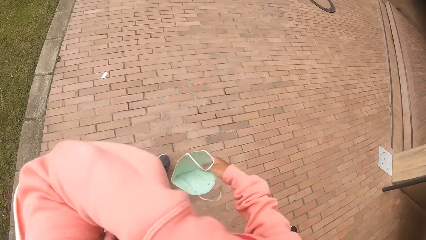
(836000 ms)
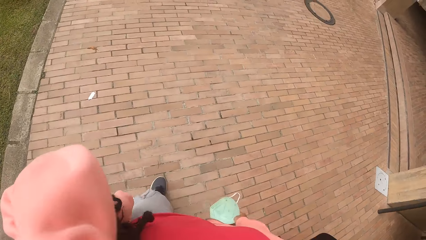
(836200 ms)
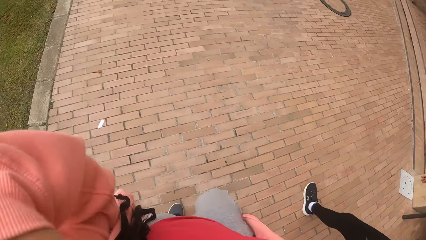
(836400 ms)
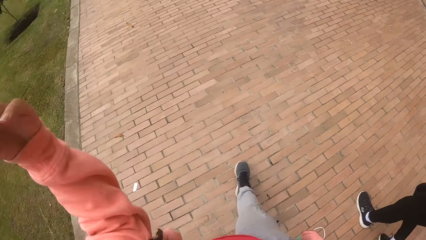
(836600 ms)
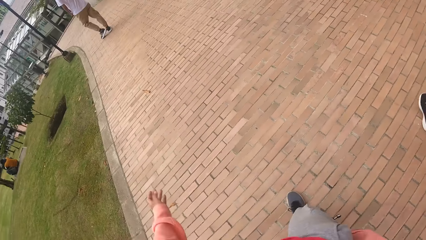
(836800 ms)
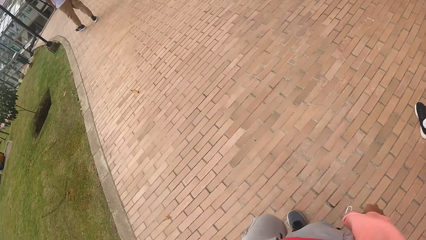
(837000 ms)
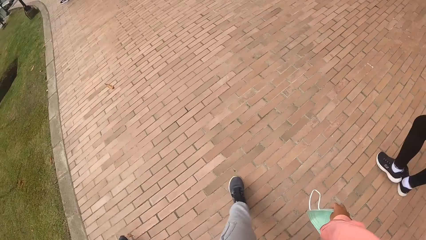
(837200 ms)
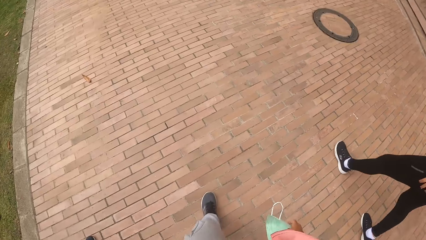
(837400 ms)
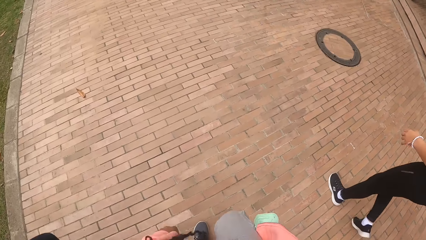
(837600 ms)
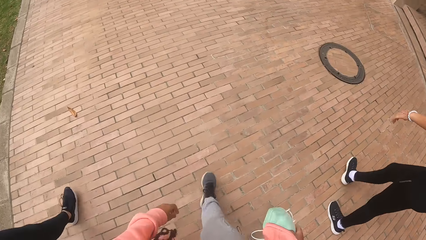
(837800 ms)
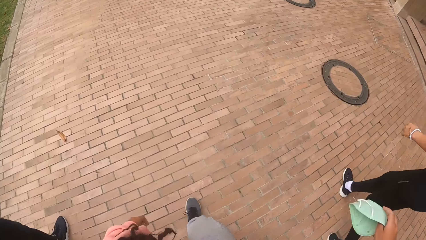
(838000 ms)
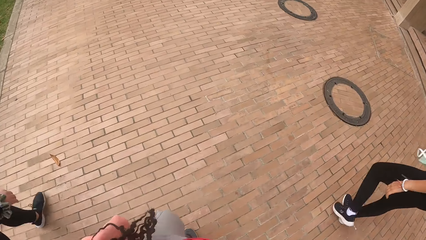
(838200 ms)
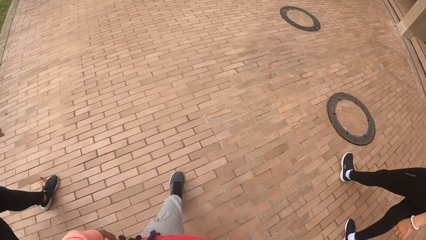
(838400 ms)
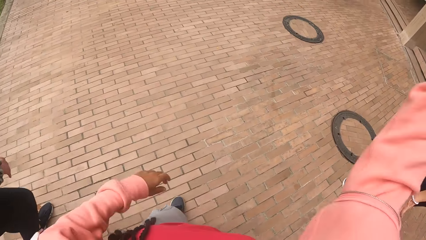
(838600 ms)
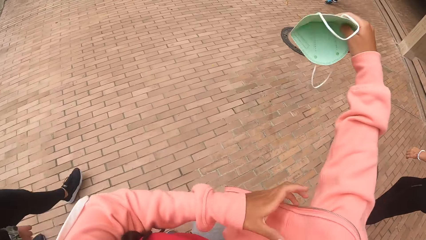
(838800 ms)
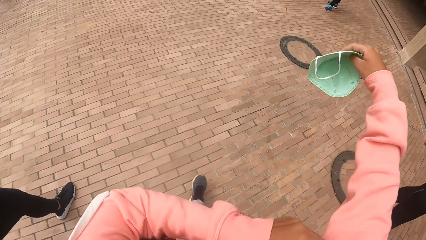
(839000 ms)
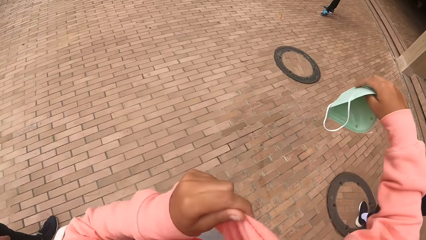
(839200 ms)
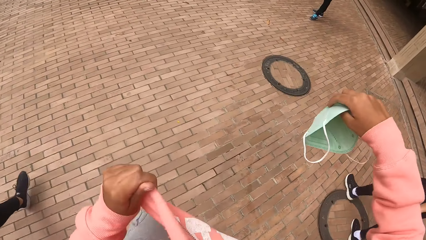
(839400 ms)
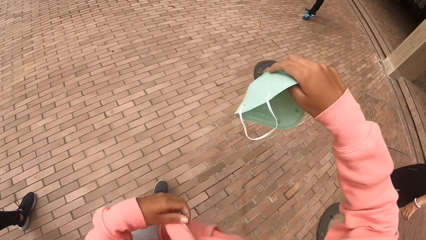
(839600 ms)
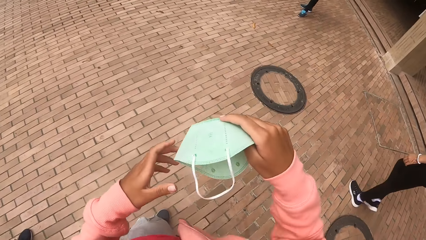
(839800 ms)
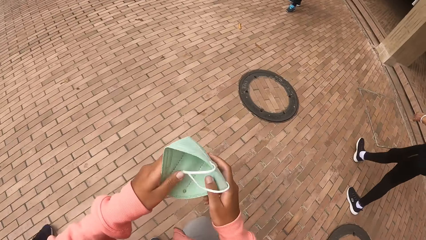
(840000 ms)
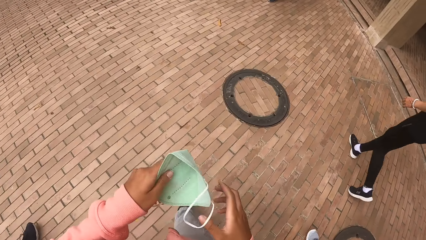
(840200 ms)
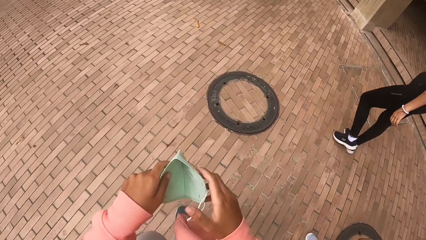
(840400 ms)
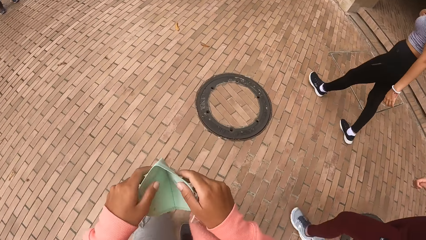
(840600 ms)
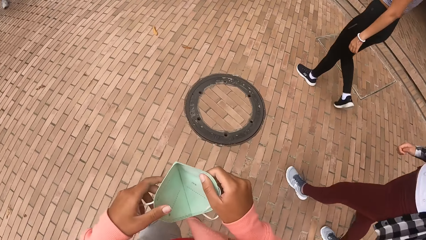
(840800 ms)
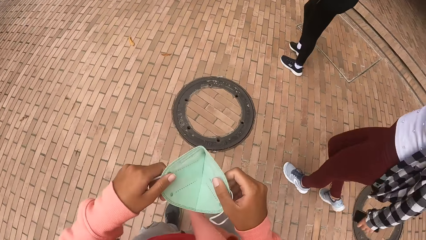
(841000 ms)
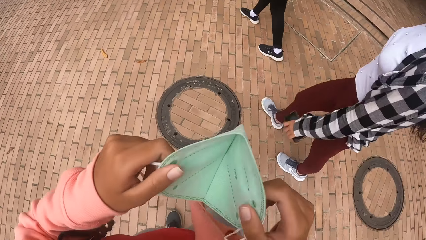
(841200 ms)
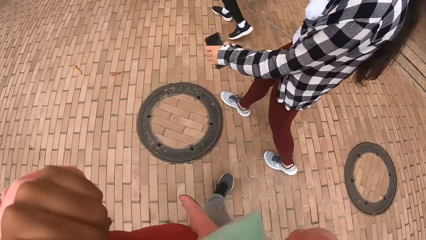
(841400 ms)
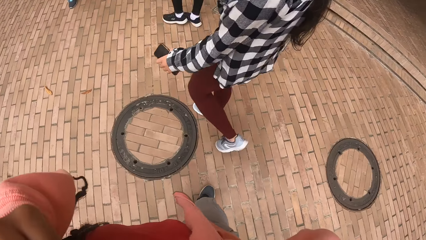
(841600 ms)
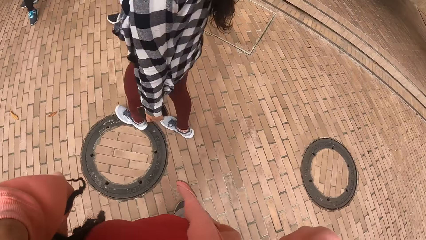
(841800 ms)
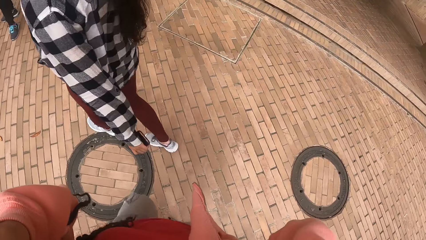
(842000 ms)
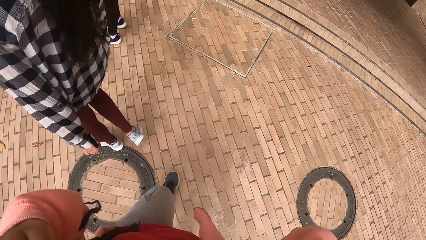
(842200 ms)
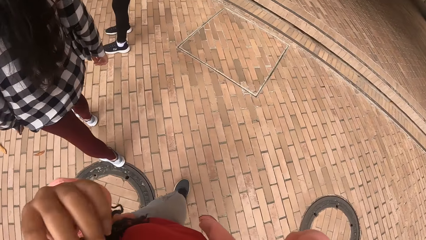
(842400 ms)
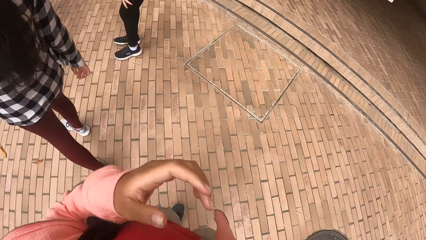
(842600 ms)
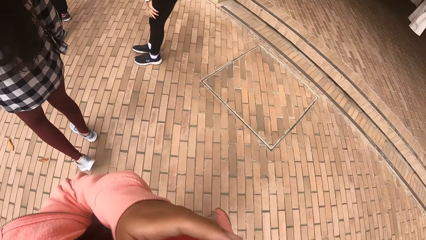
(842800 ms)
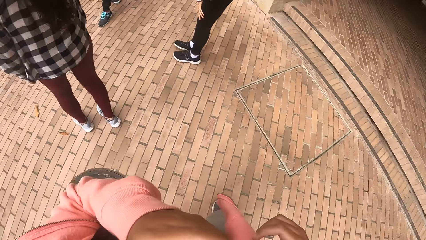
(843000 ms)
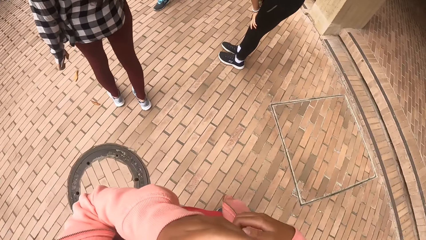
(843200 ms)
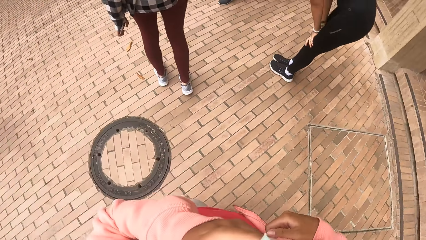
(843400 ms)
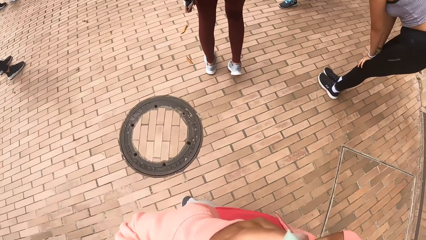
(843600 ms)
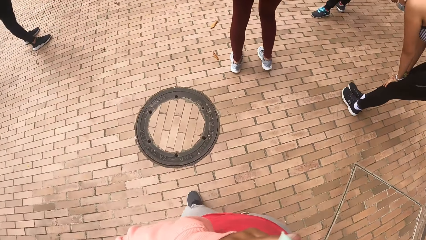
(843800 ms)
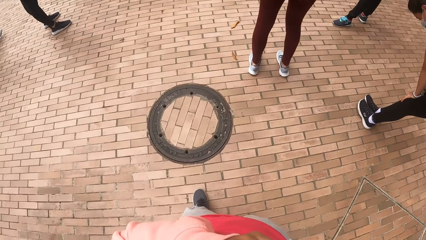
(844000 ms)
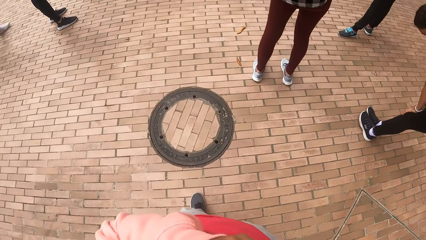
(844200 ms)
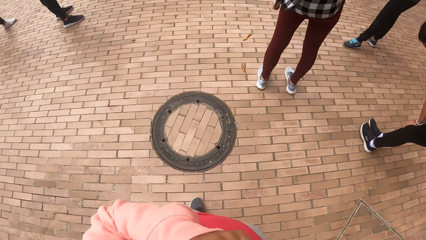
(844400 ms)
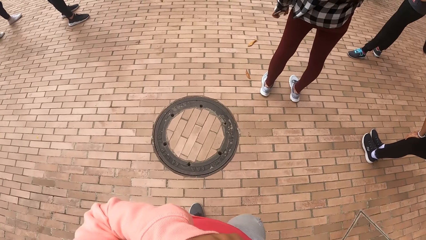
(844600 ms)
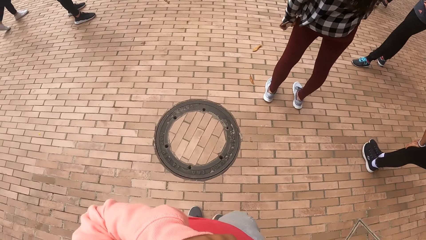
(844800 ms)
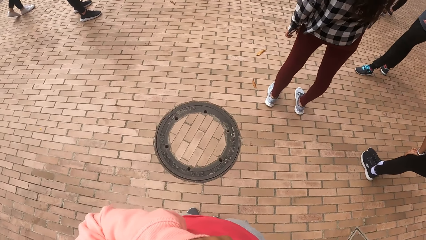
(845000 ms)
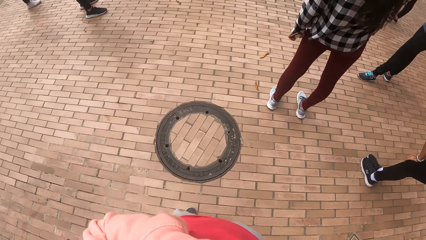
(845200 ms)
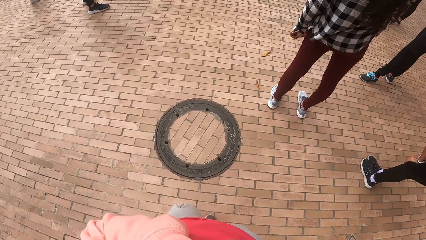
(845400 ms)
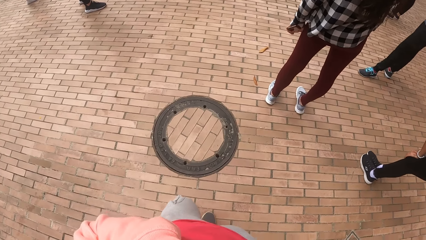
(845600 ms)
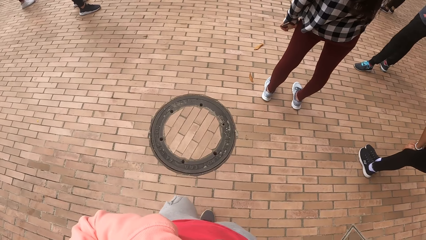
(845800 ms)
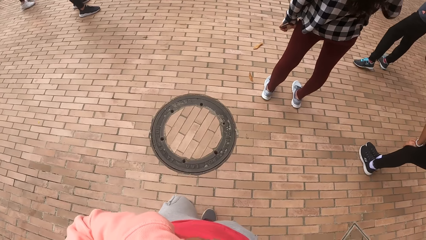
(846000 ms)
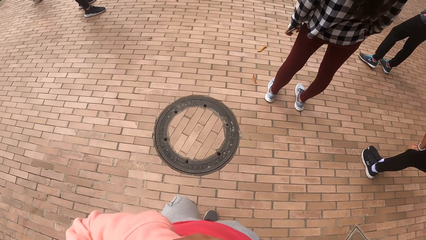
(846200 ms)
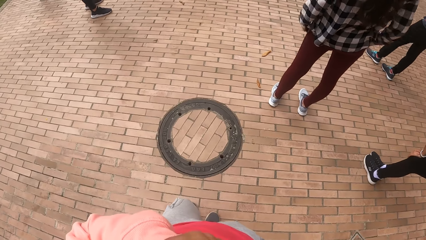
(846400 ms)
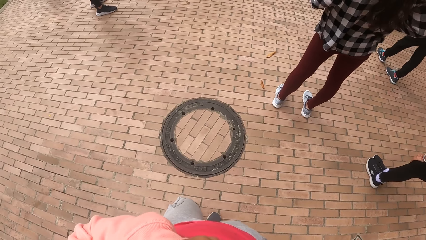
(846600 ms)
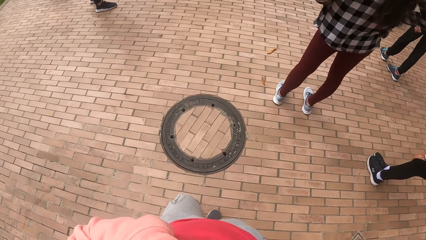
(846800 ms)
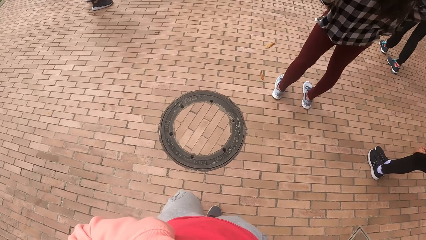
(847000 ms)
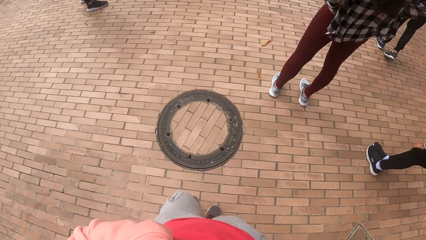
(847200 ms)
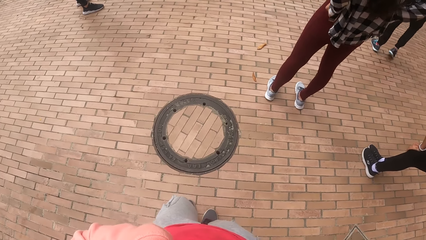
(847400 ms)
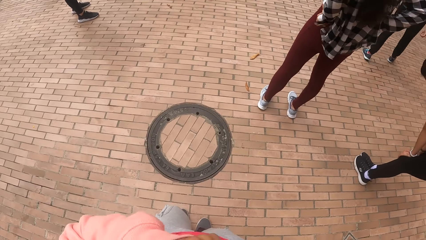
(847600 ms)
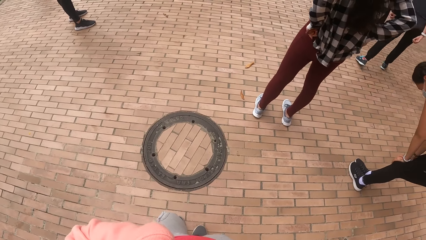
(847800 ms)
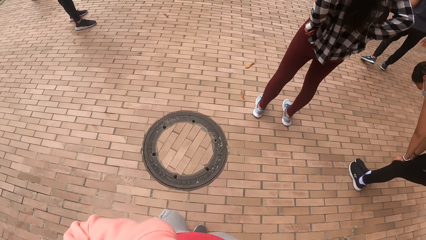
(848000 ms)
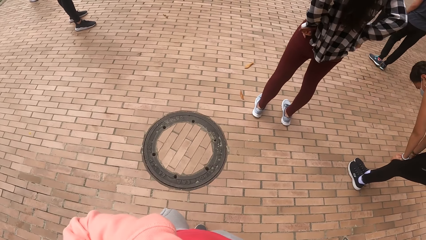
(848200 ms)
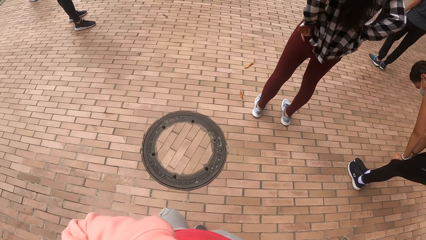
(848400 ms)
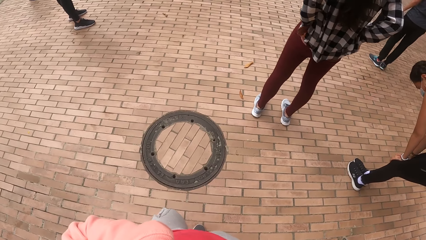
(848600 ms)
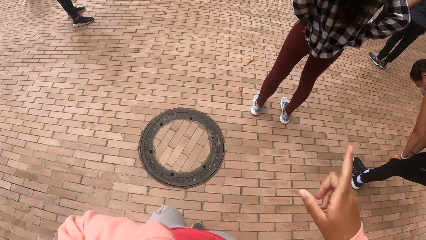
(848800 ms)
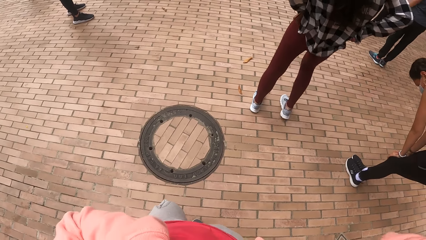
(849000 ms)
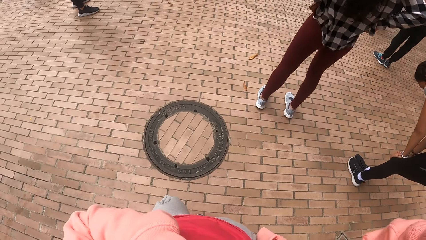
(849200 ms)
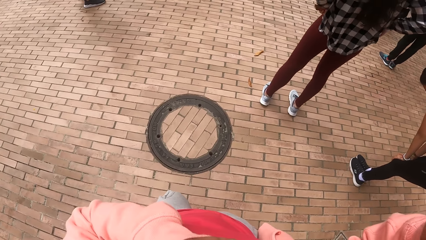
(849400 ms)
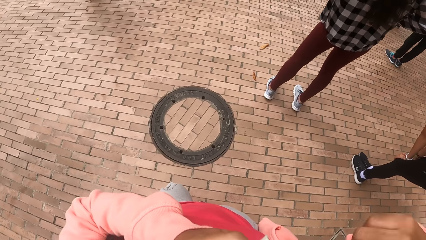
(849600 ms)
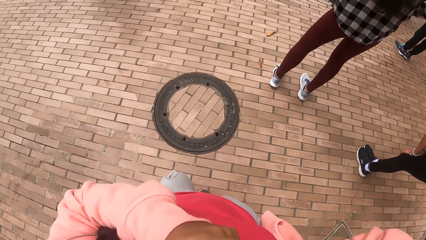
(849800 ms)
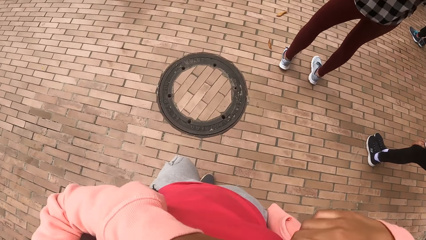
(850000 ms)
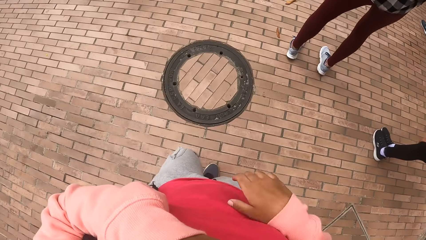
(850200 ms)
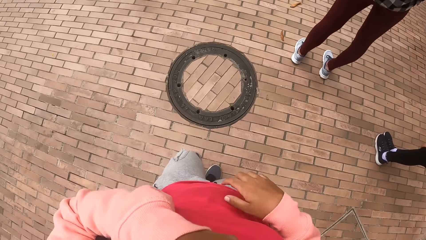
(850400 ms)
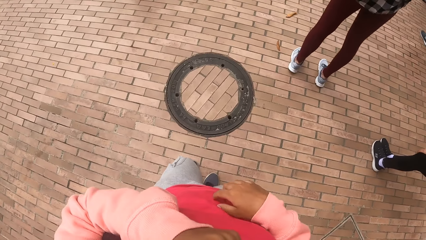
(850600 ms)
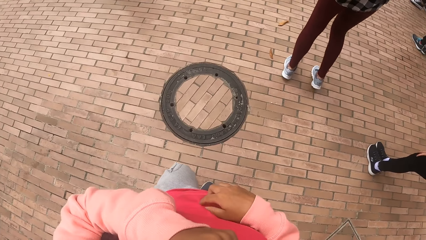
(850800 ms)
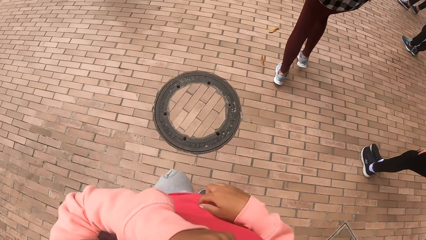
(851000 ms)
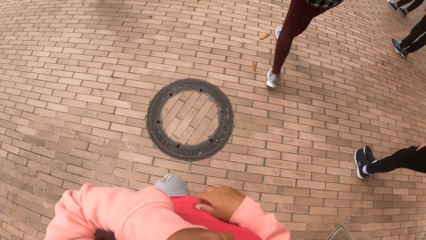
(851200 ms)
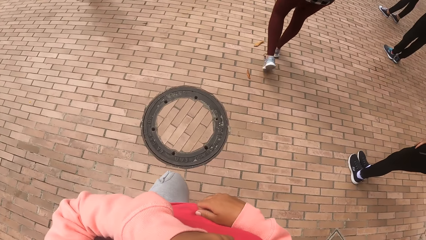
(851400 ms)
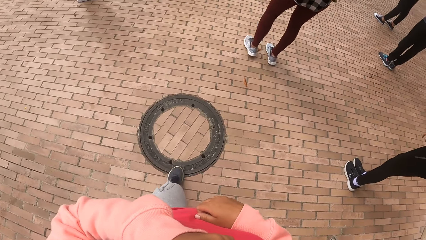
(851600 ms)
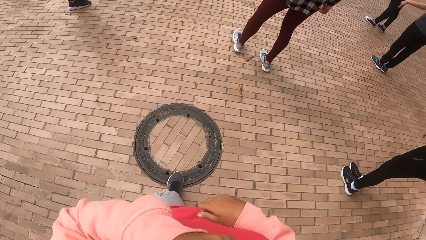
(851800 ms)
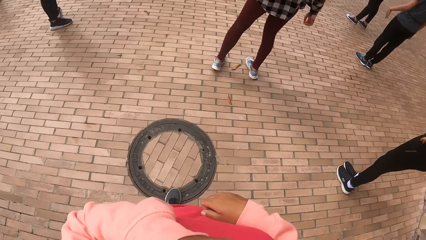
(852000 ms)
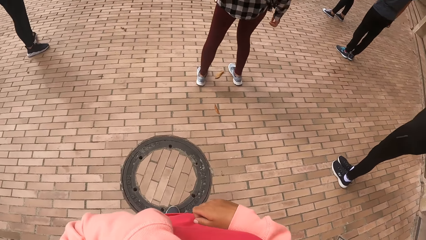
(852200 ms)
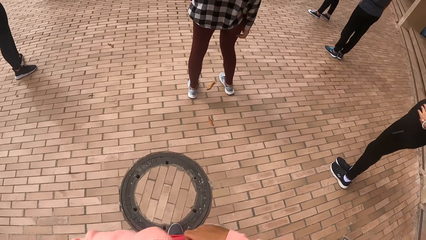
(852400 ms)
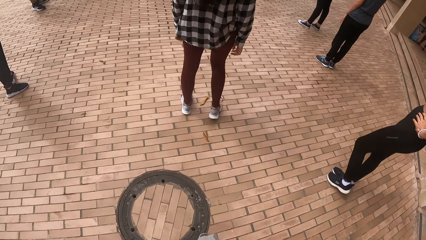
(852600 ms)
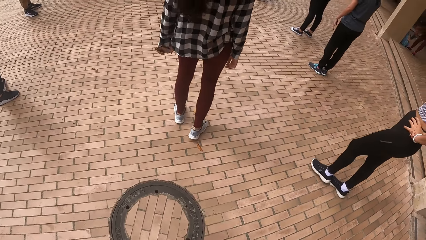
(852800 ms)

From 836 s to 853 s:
The camera wearer swings her hands and walks around. She adjusts a cardigan on her body with her left hand. She holds the face mask with both hands. She wears the face mask on her face with both hands. She looks around.
